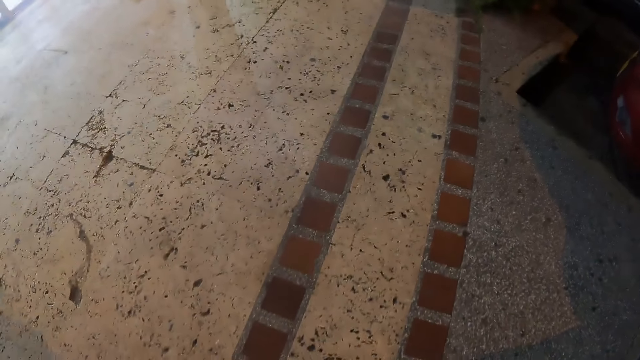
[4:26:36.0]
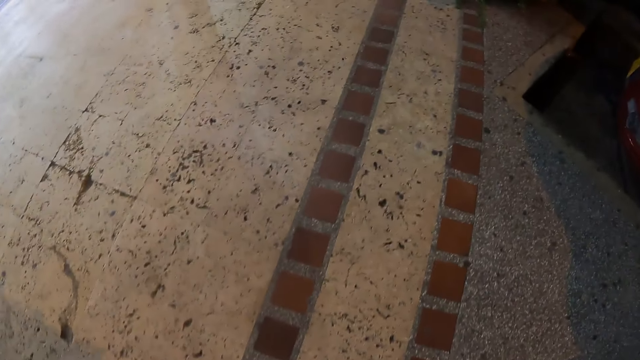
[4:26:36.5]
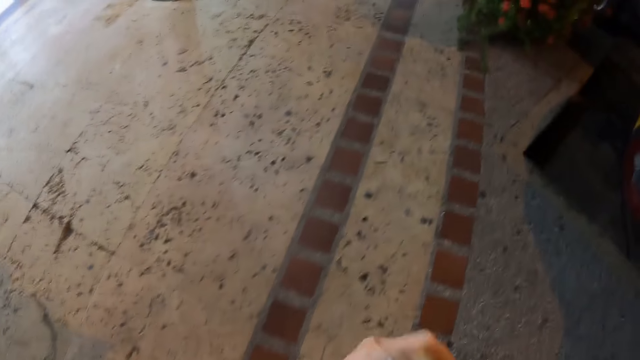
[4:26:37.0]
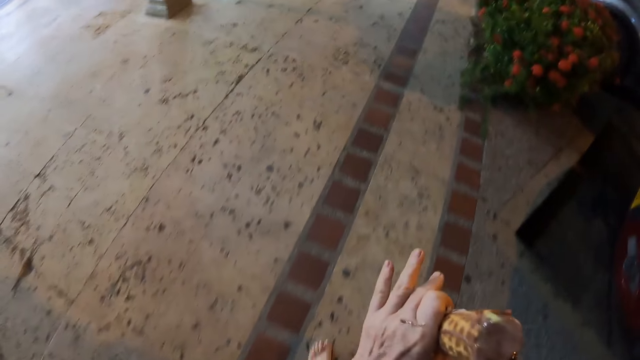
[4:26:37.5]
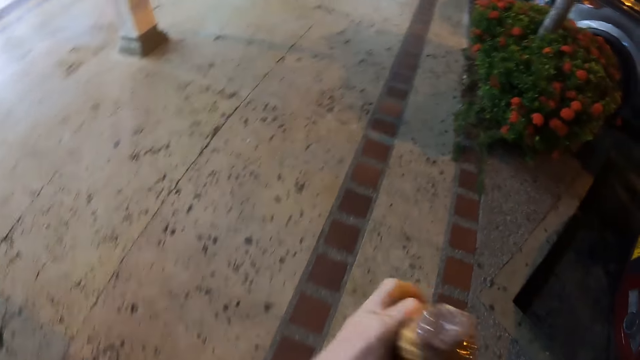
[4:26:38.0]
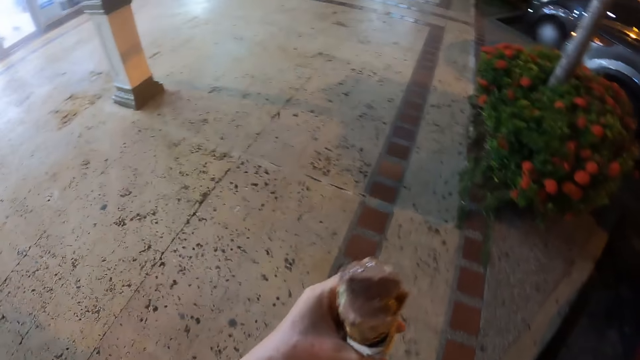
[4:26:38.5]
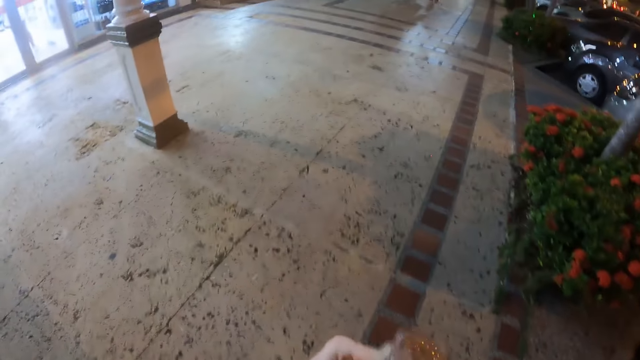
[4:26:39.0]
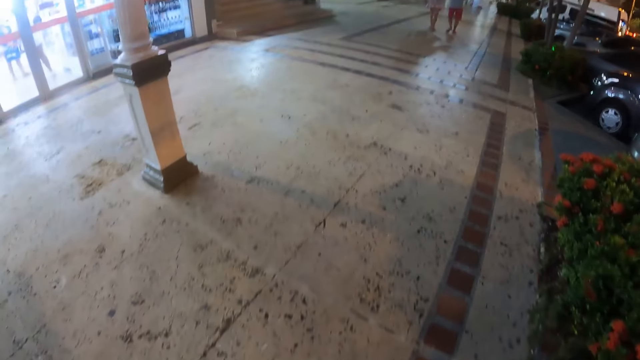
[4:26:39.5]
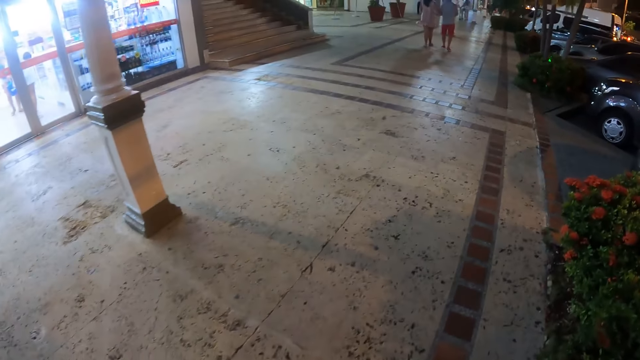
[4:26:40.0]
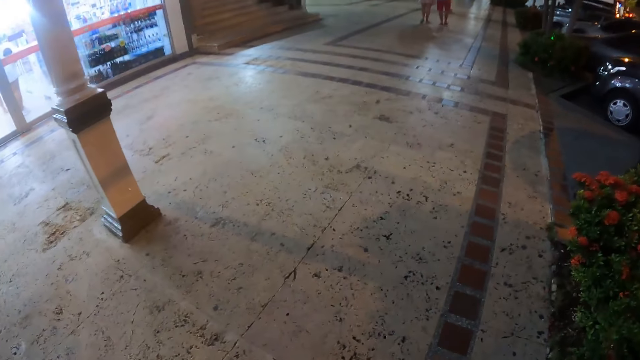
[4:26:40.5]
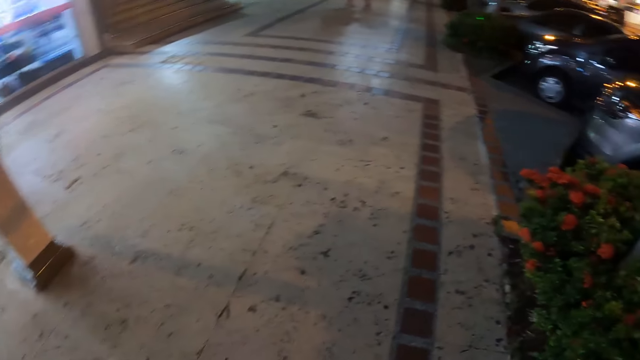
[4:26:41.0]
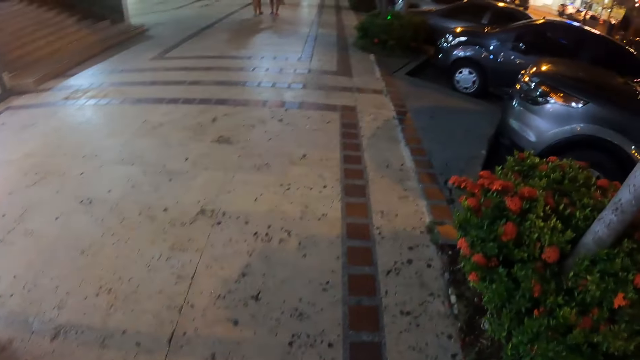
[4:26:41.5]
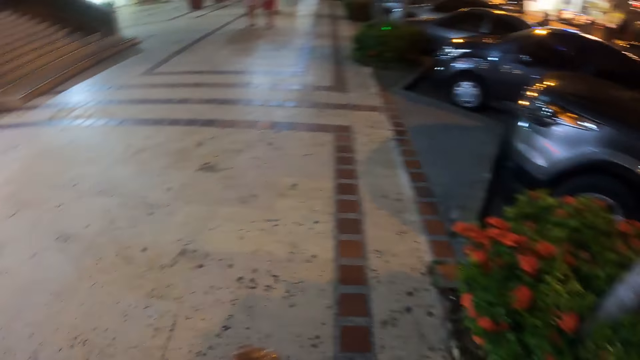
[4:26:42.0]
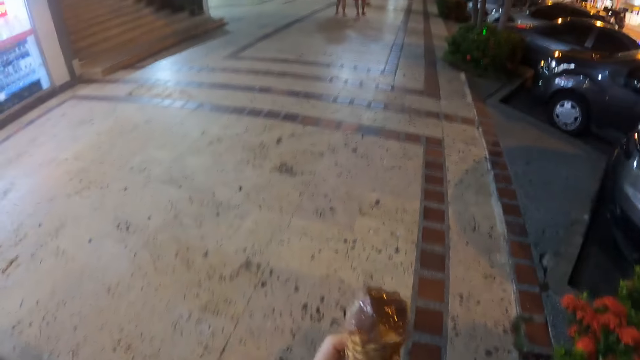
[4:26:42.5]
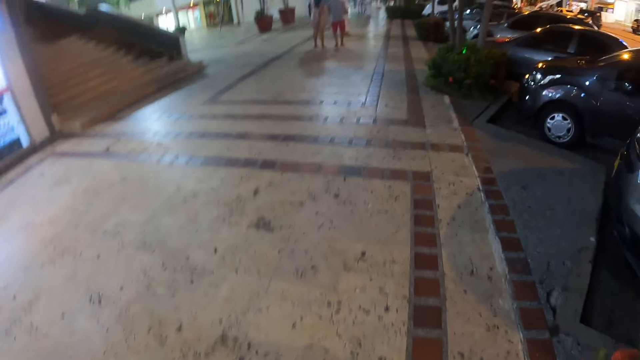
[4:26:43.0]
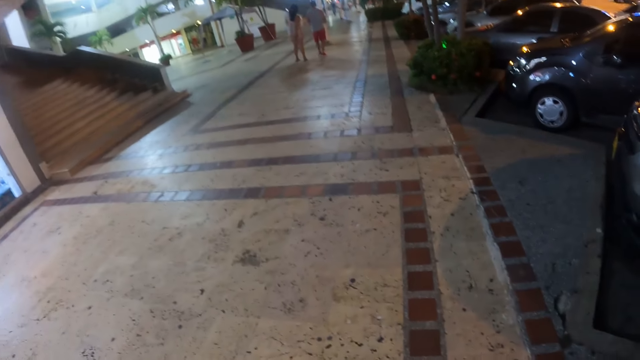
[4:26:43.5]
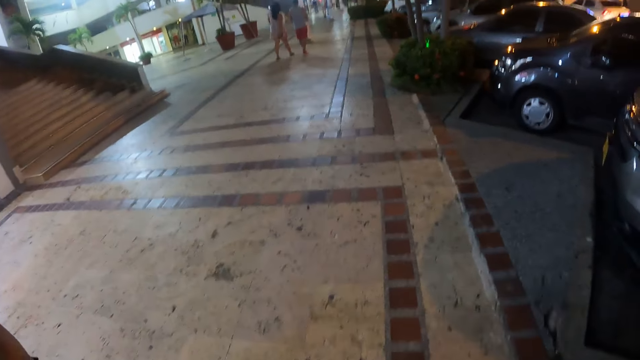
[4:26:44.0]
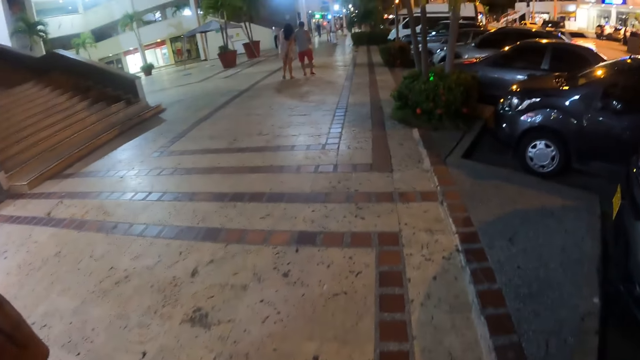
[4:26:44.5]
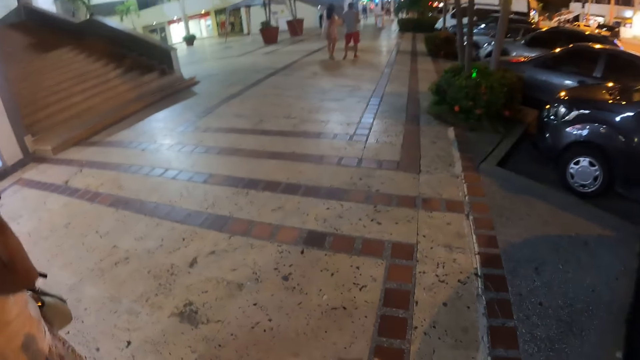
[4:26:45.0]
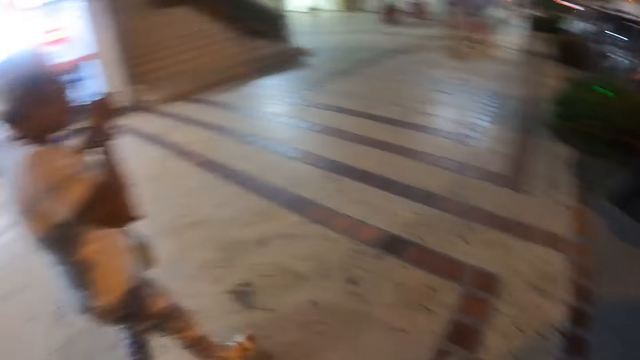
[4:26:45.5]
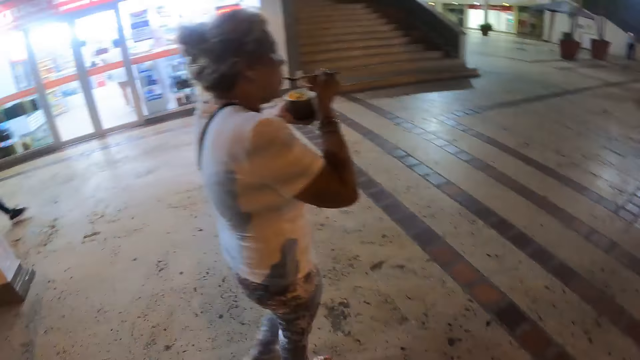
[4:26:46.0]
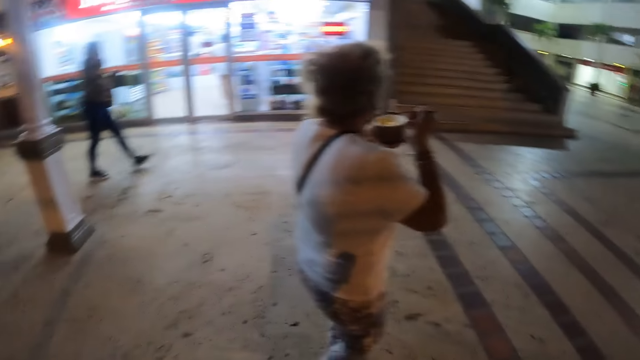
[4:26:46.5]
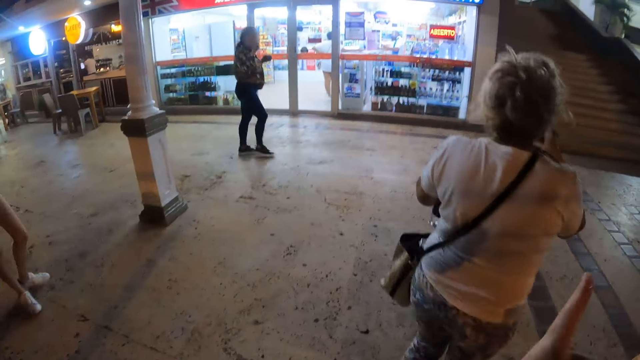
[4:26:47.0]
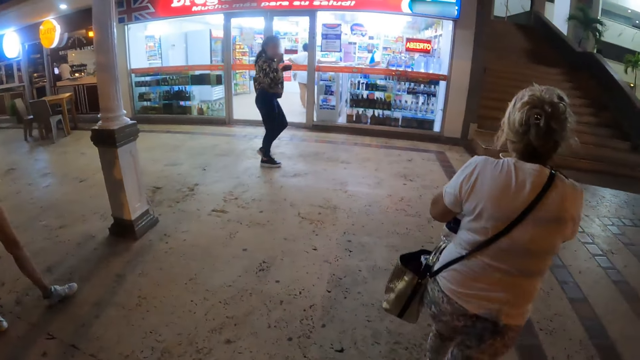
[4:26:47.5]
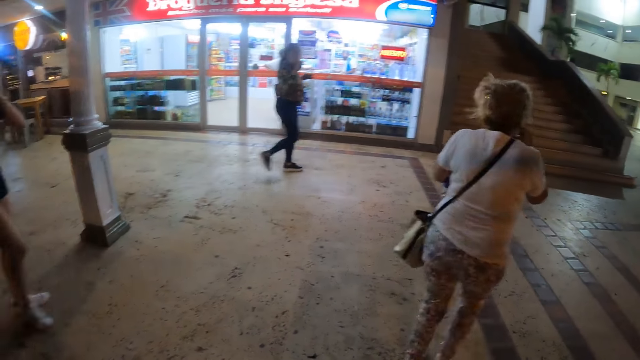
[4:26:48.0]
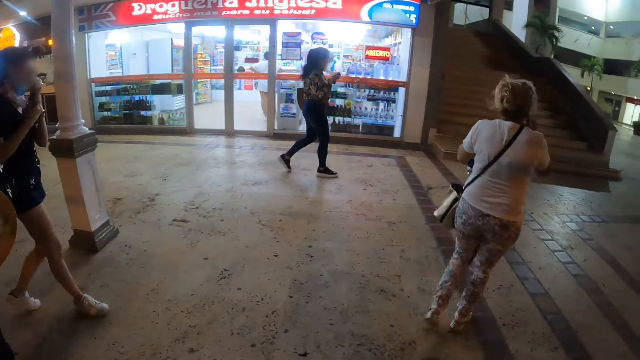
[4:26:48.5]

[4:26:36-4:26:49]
The camera wearer walks across a street. A person and another person are eating an ice cream.

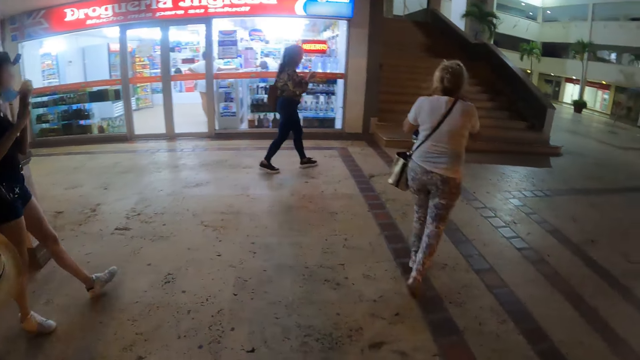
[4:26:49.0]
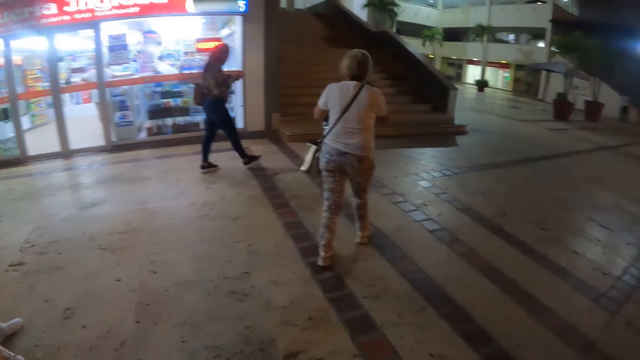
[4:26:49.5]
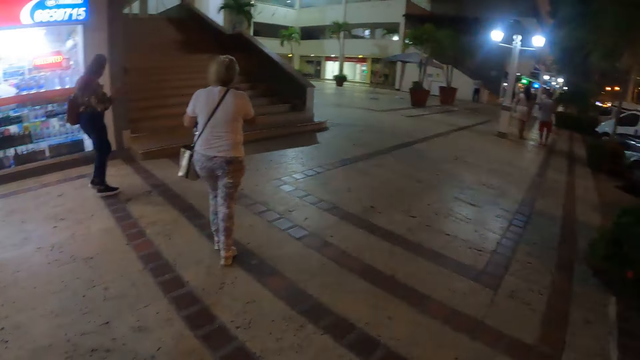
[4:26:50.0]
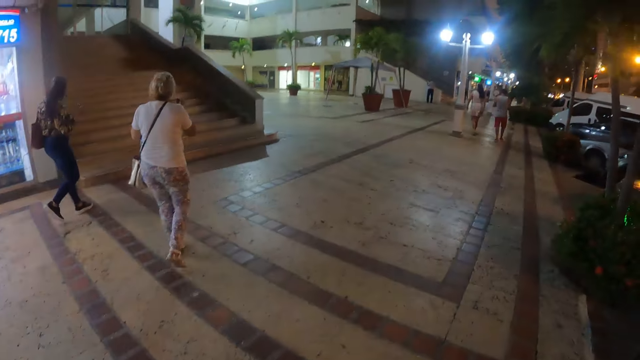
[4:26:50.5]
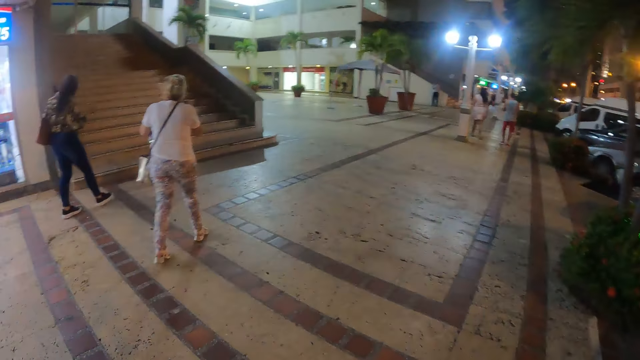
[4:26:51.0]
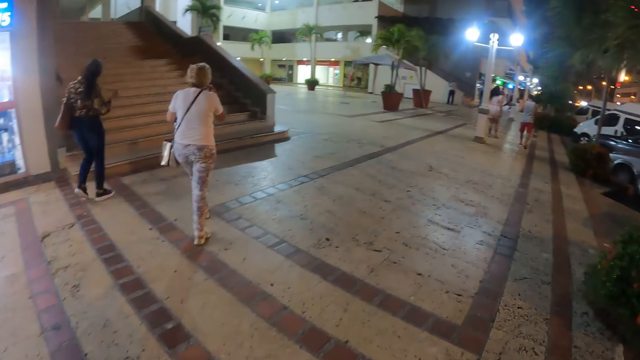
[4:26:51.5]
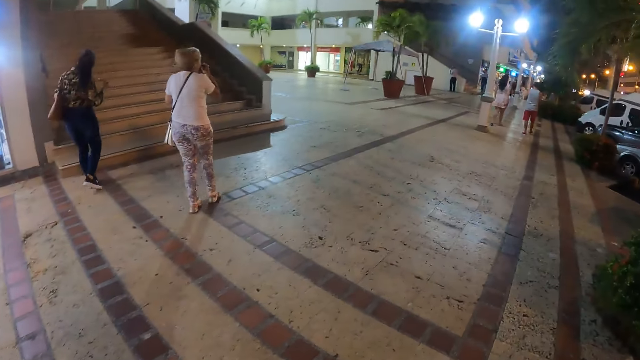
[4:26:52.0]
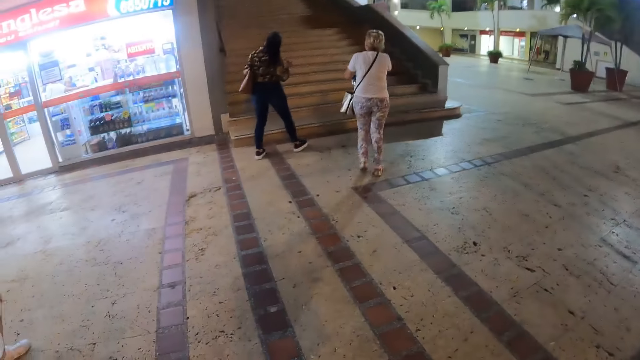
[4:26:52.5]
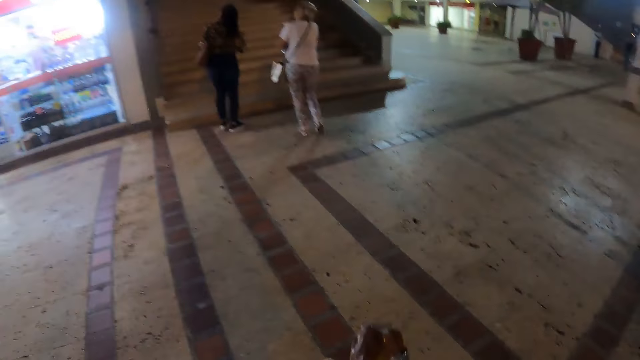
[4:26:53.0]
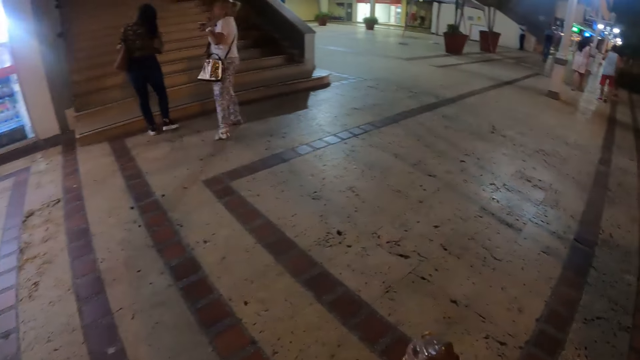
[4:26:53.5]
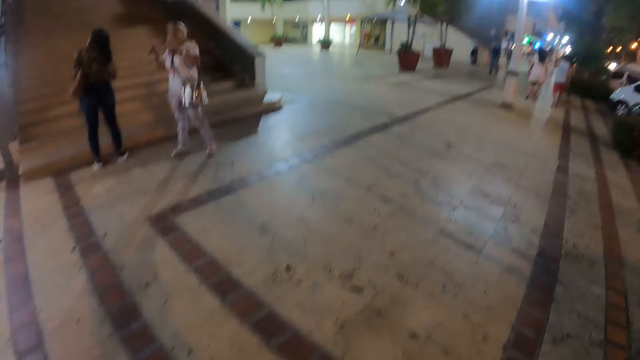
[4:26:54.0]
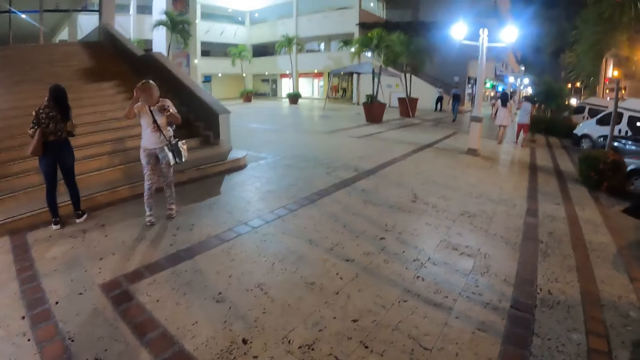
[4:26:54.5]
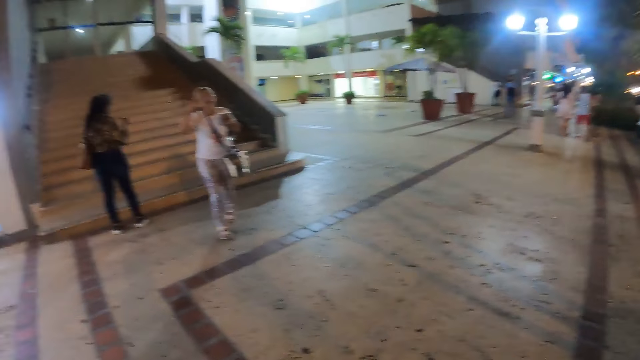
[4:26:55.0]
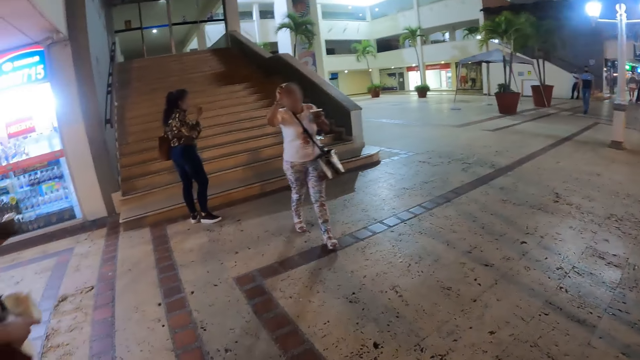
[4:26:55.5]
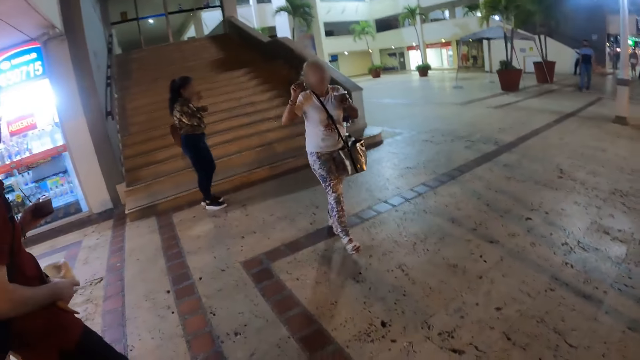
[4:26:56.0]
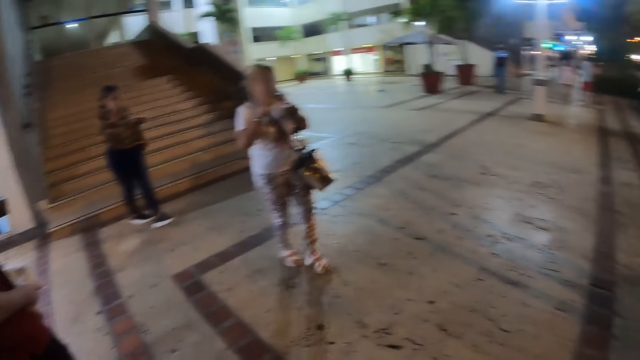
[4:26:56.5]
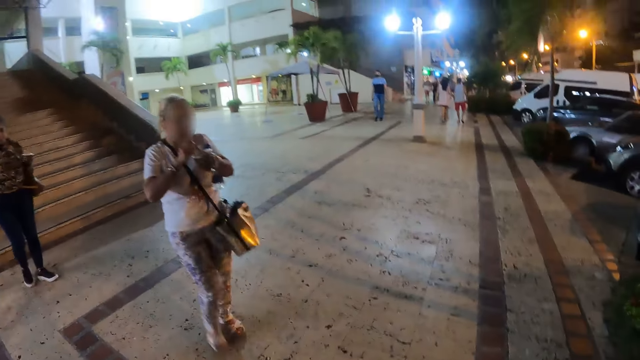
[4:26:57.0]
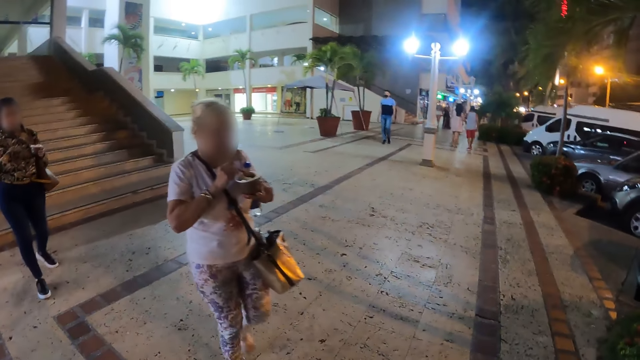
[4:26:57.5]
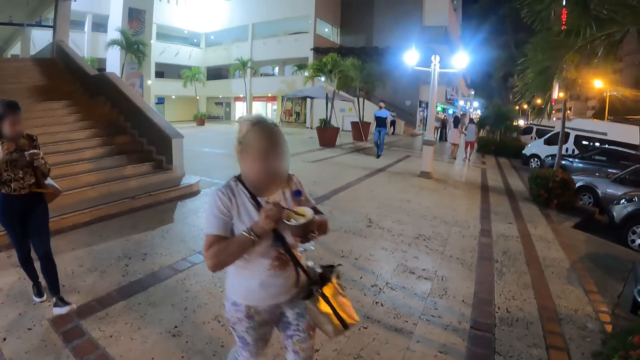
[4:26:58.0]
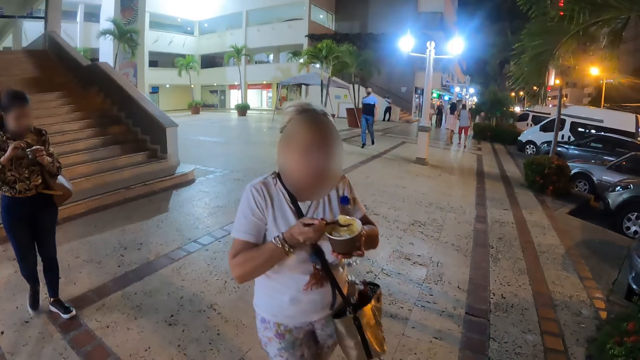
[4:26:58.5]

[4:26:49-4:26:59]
The camera wearer and the two persons walk across a street. The camera wearer interacts with the two persons and two other persons. The camera wearer and the four persons stand by a street. The four persons eat ice cream.
